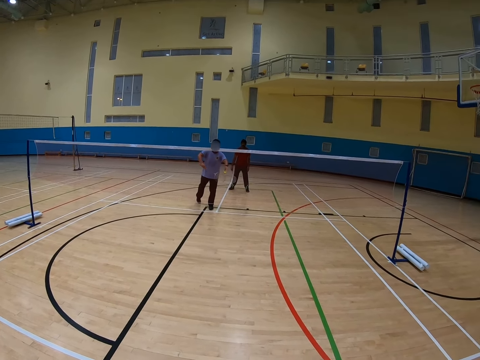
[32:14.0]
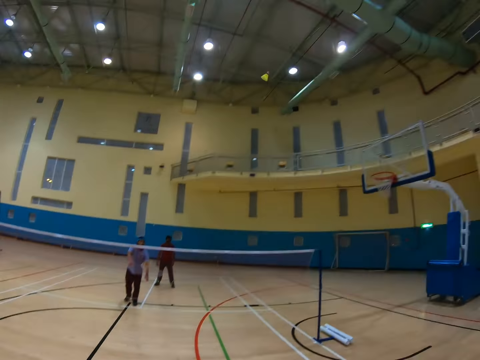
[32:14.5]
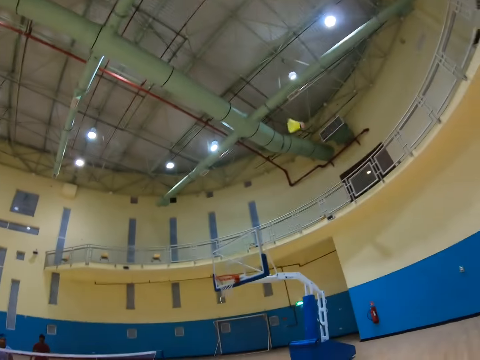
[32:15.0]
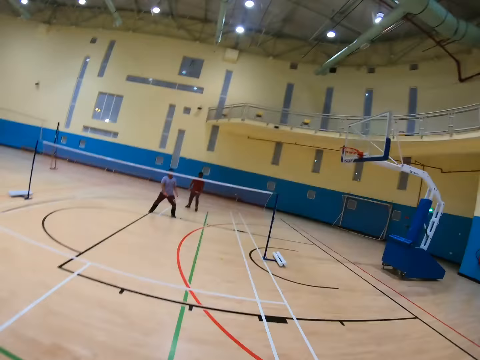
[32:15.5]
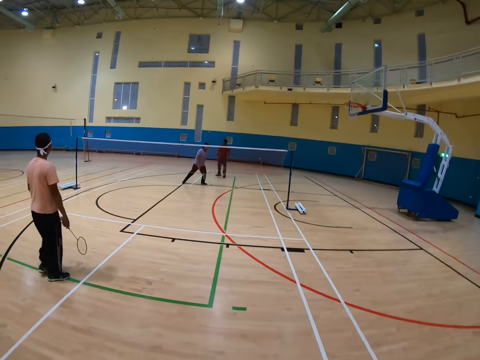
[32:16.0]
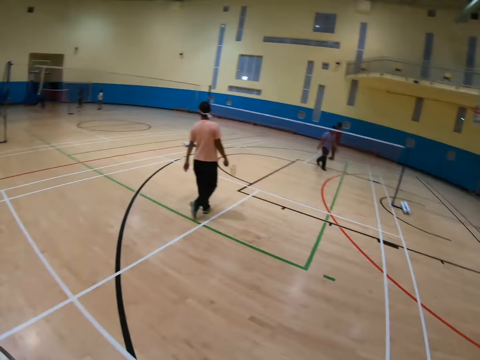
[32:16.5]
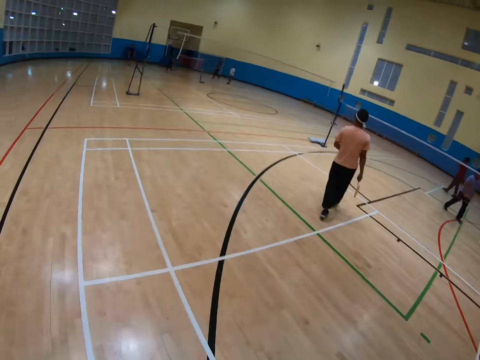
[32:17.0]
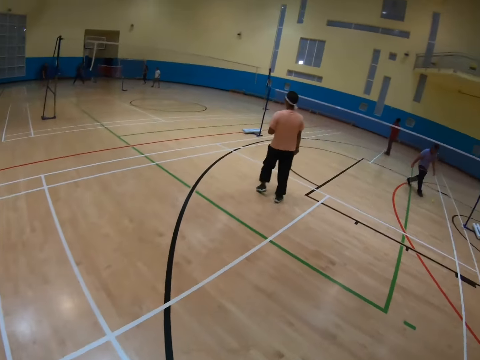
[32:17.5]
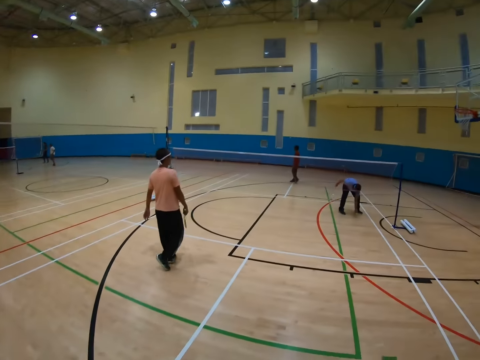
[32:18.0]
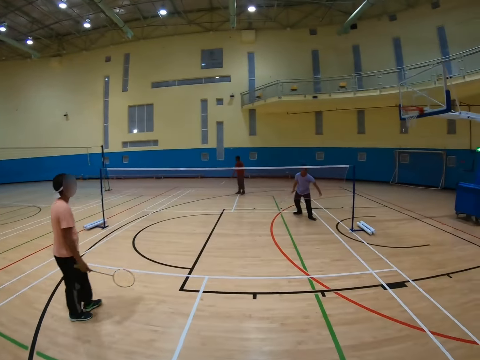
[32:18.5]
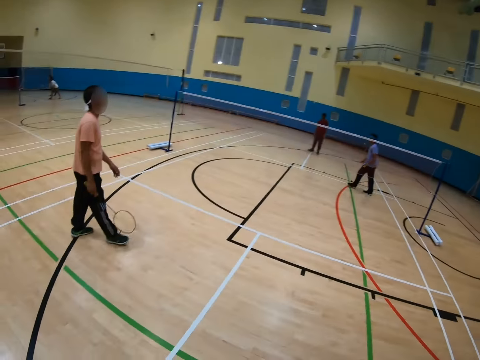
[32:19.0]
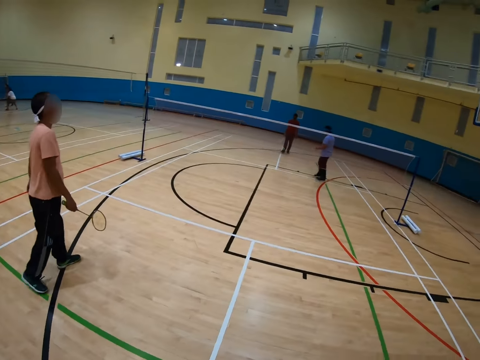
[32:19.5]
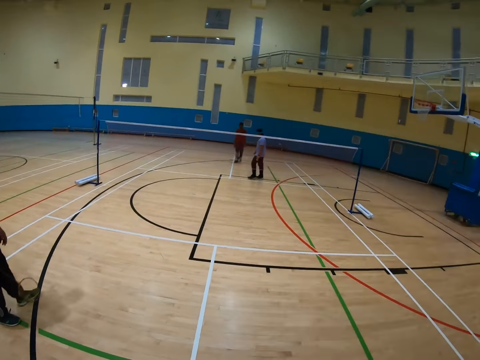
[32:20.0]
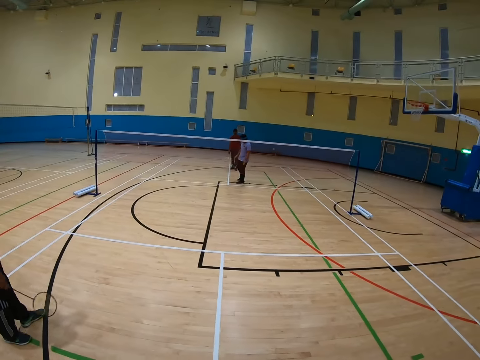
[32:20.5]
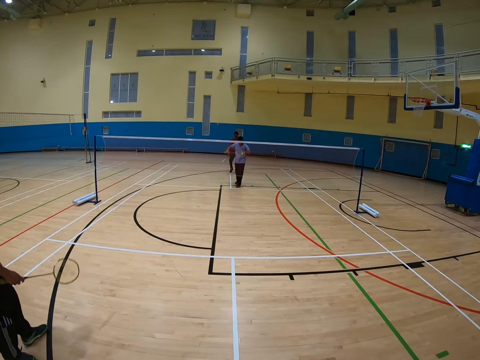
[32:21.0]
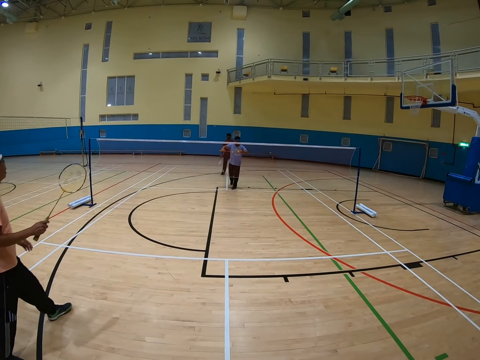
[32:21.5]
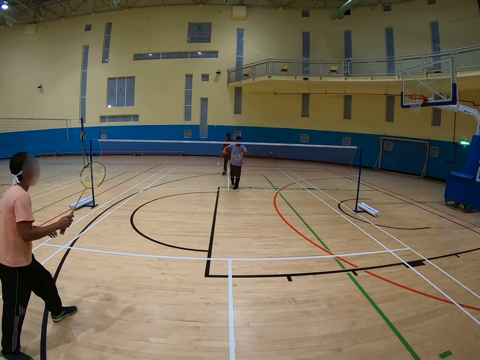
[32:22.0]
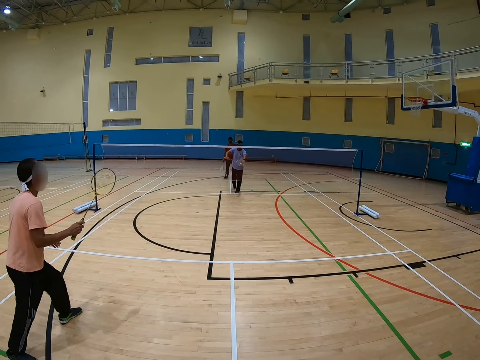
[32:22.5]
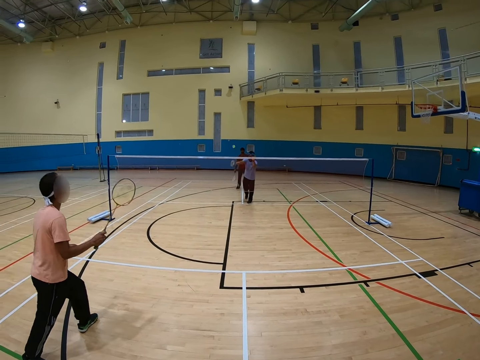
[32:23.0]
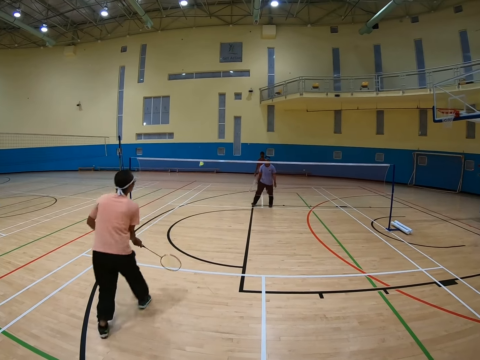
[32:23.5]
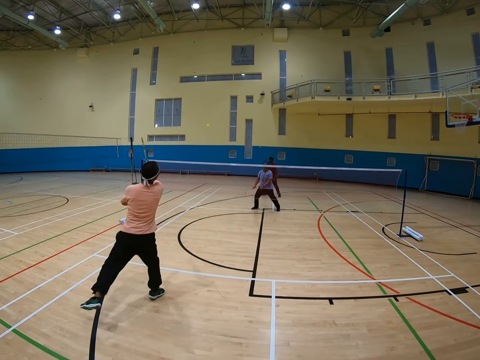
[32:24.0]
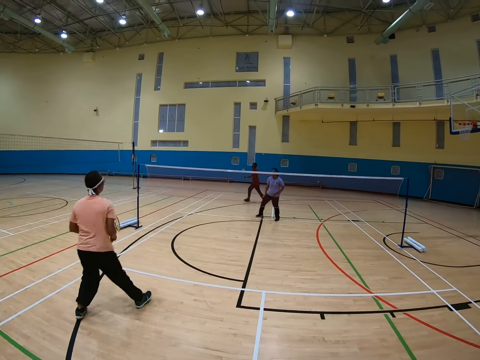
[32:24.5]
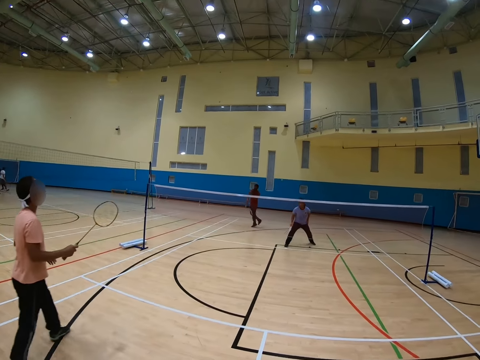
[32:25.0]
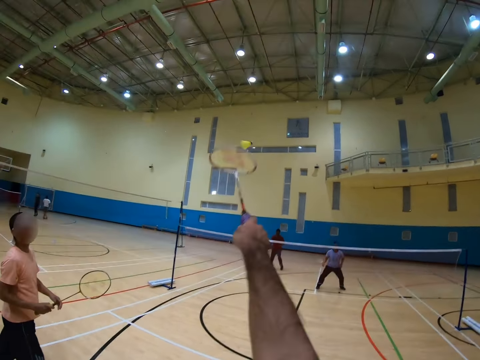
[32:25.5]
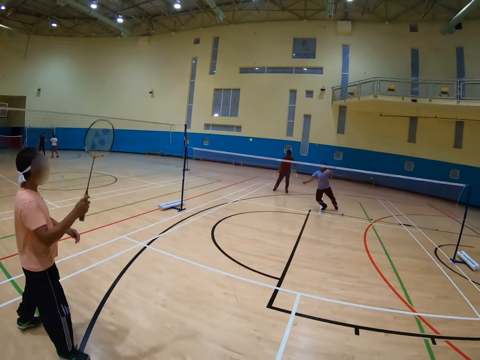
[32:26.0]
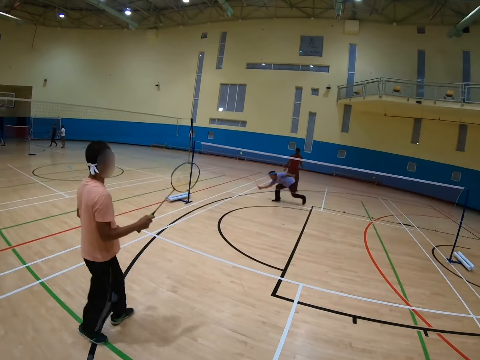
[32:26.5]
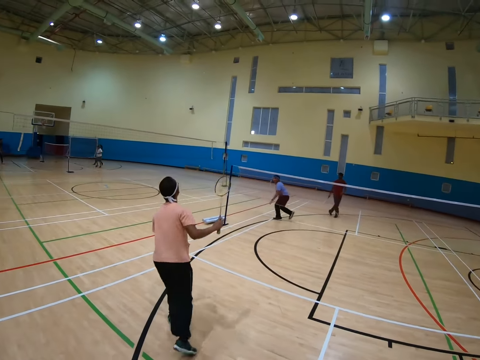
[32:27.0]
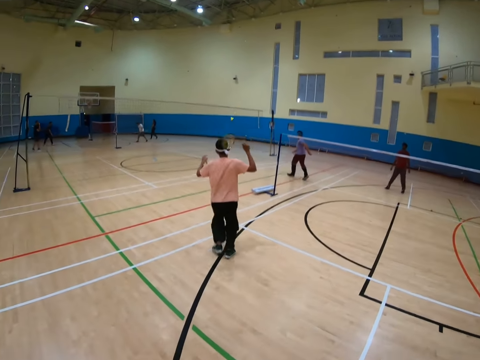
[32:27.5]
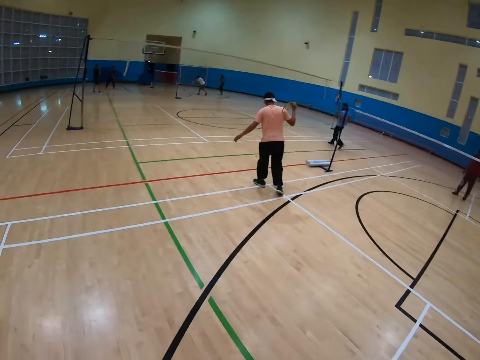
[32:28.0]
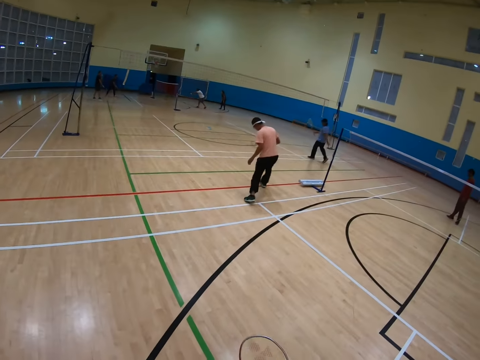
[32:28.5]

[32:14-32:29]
A man throws the shuttlecock. Another man walks in the court. The first man picks up the shuttlecock and walks in the badminton court. The first man throws the shuttlecock. The other man throws the shuttlecock. A third man throws the shuttlecock. The first man throws the shuttlecock.

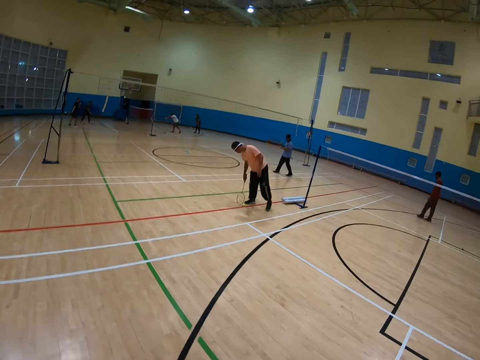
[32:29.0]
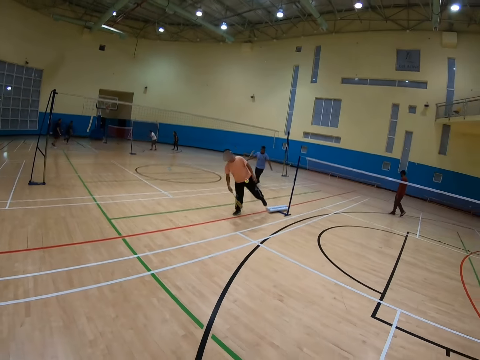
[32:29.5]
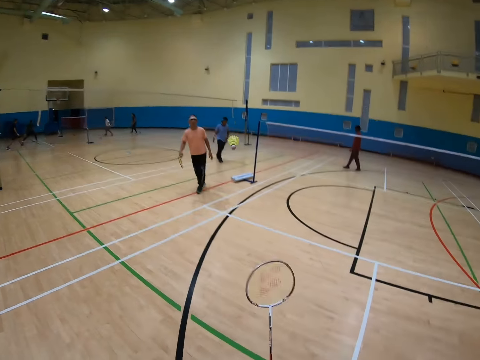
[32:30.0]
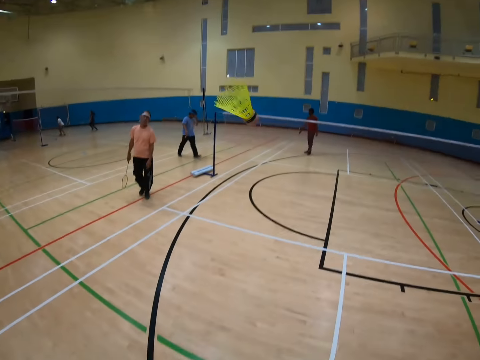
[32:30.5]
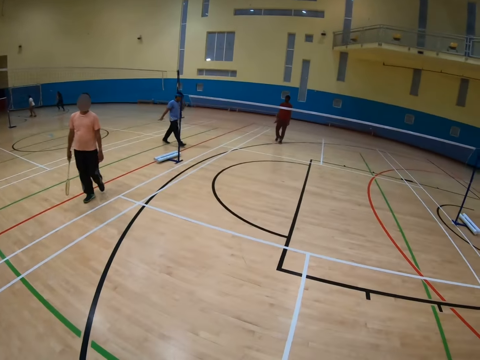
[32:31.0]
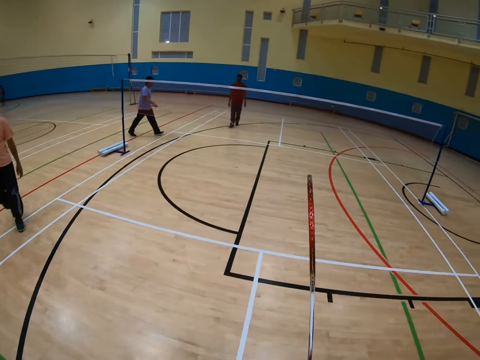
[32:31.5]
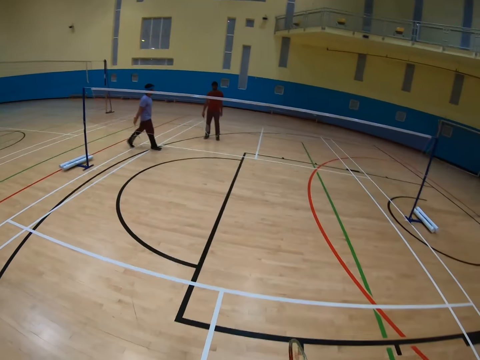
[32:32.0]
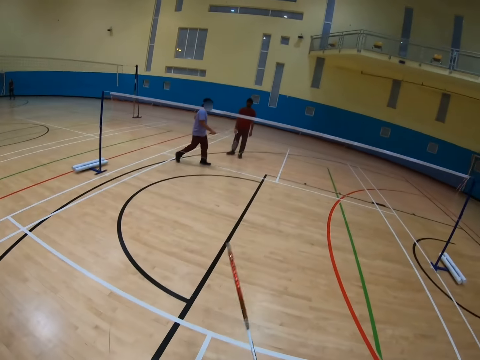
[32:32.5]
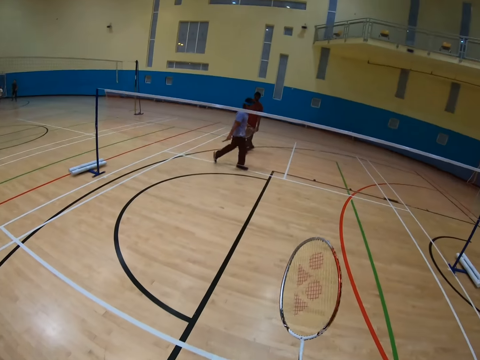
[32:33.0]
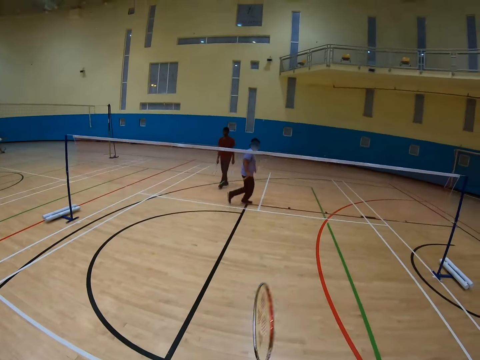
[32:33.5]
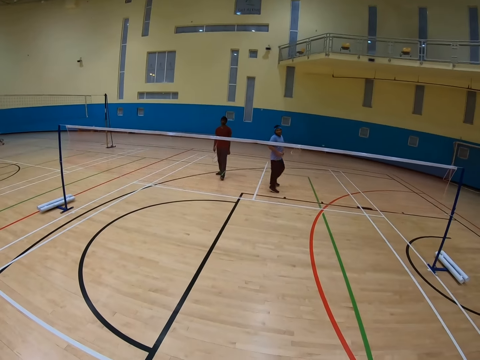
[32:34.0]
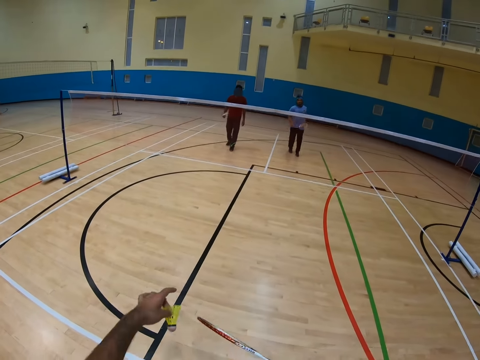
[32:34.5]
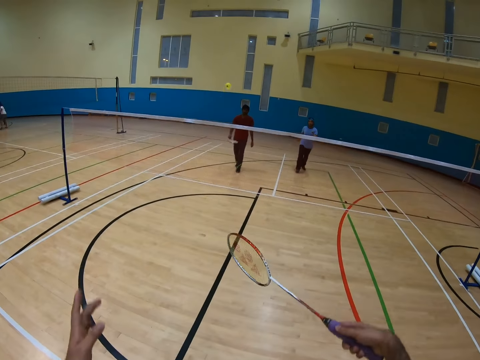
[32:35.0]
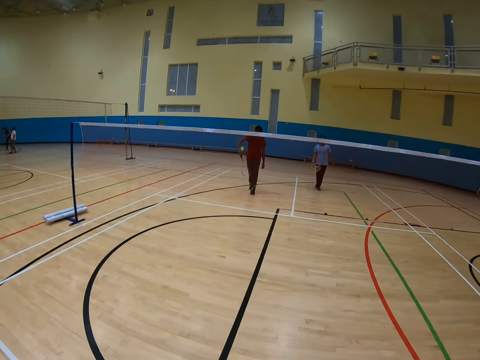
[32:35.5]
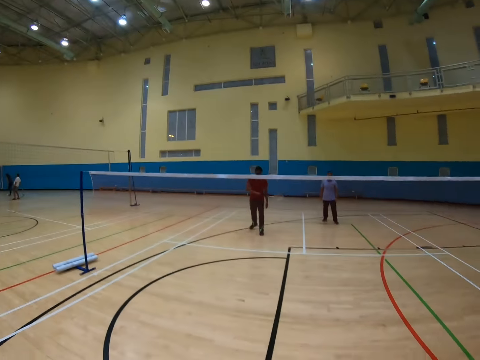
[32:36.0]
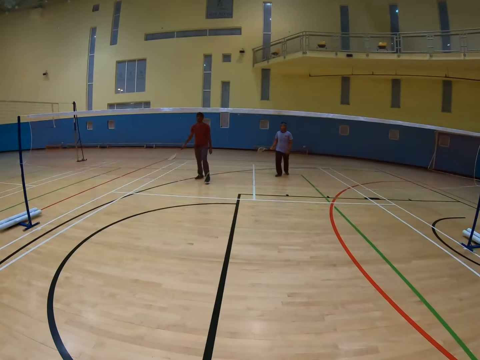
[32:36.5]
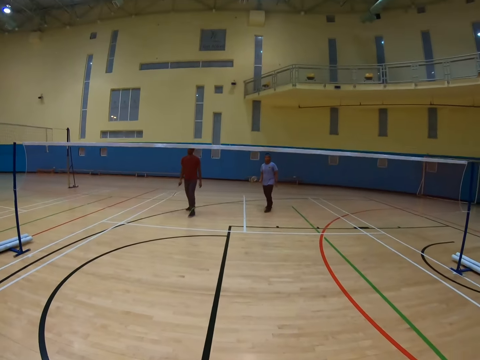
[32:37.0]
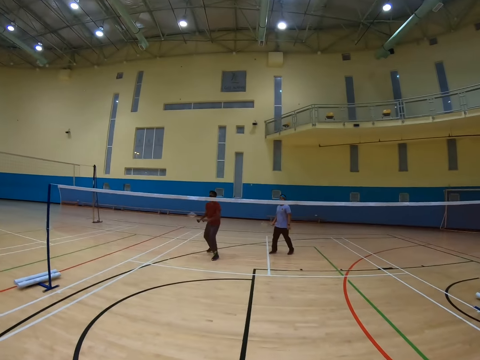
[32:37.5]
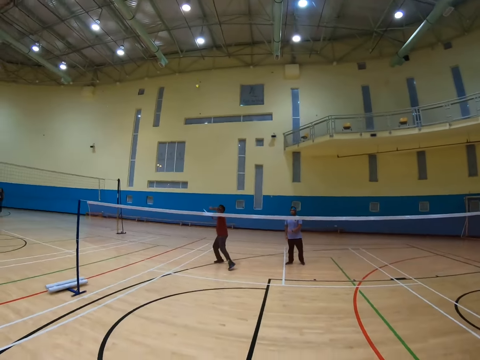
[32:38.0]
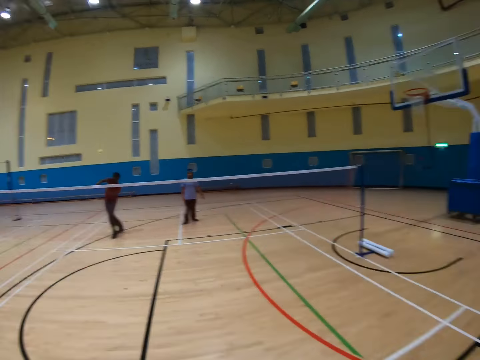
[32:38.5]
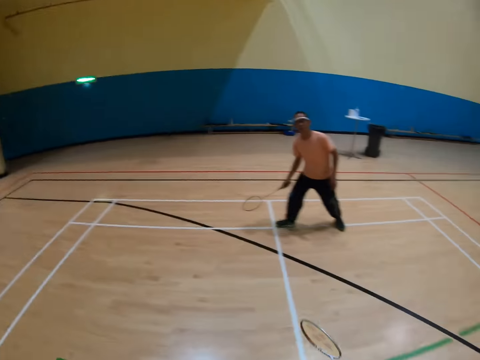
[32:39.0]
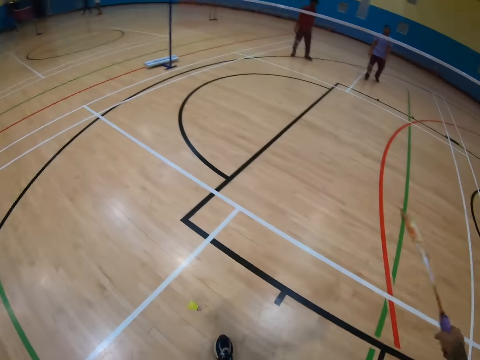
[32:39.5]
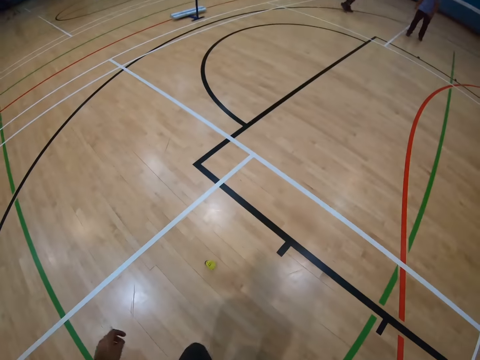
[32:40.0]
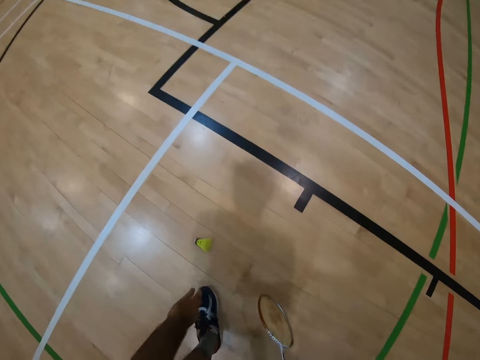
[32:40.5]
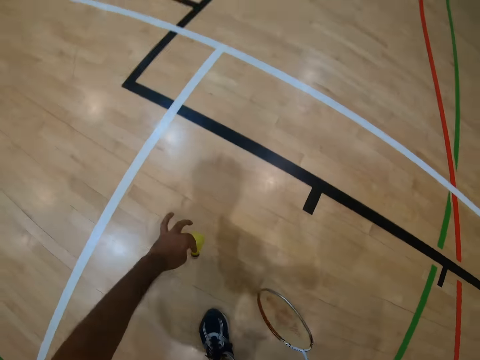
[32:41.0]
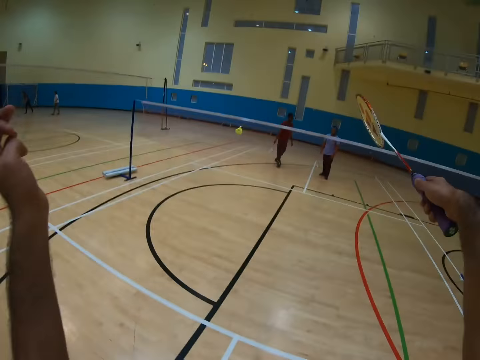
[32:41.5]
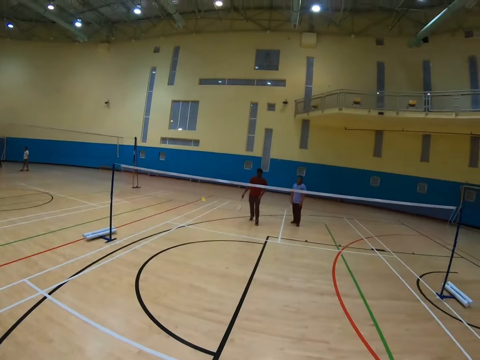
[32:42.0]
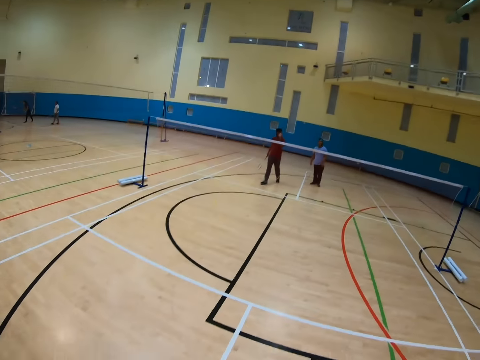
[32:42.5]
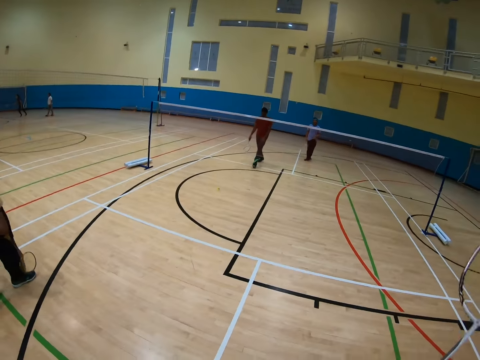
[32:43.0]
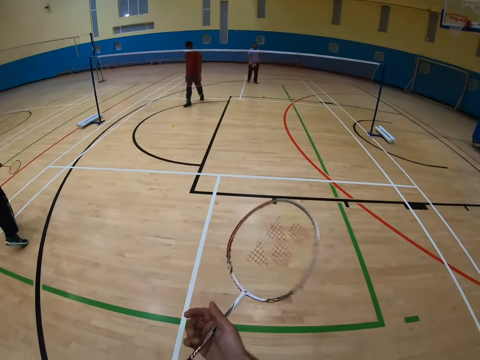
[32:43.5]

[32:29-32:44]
A man throws the shuttlecock and walks in the badminton court. The camera wearer catches the shuttlecock. Another man walks in the badminton court. The camera wearer throws the shuttlecock. A third man throws the shuttlecock. The camera wearer picks up the shuttlecock and throws the shuttlecock.
